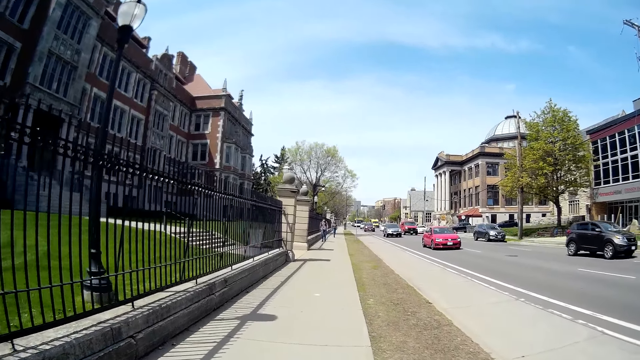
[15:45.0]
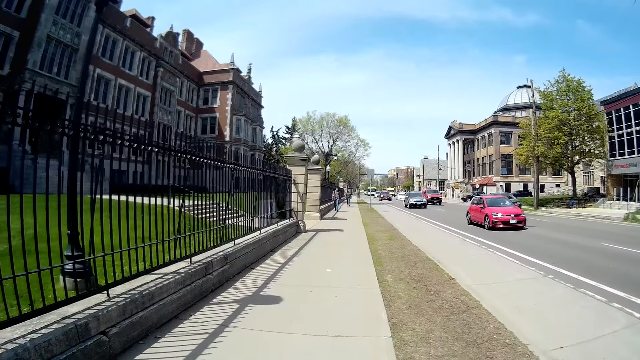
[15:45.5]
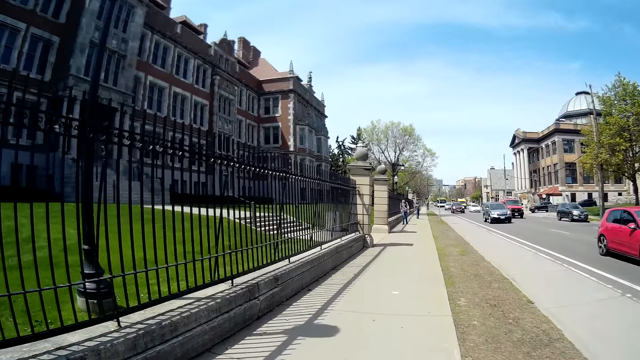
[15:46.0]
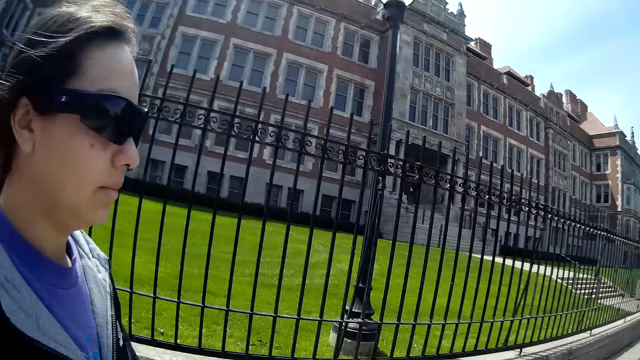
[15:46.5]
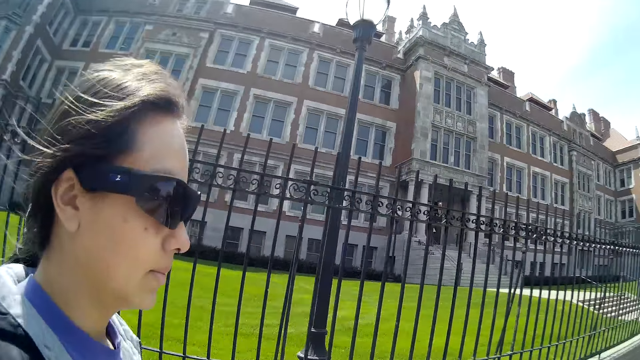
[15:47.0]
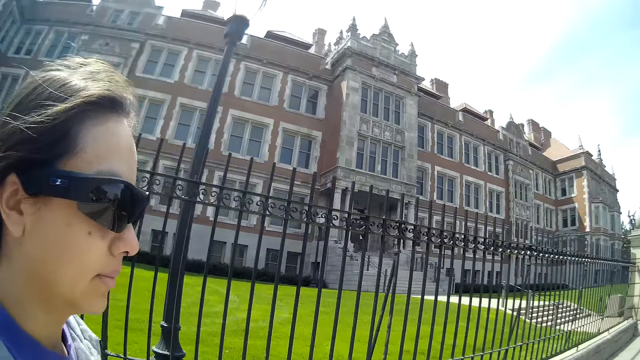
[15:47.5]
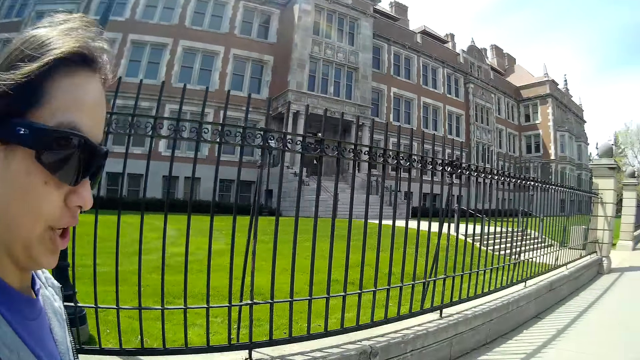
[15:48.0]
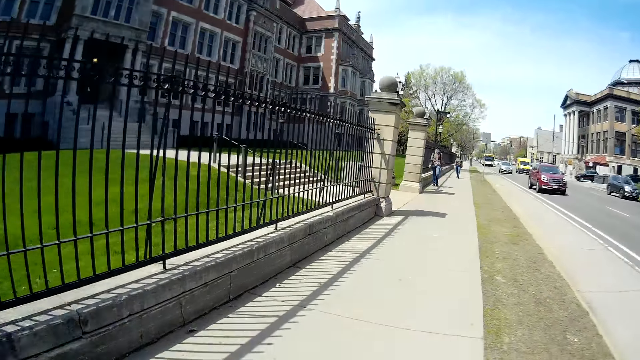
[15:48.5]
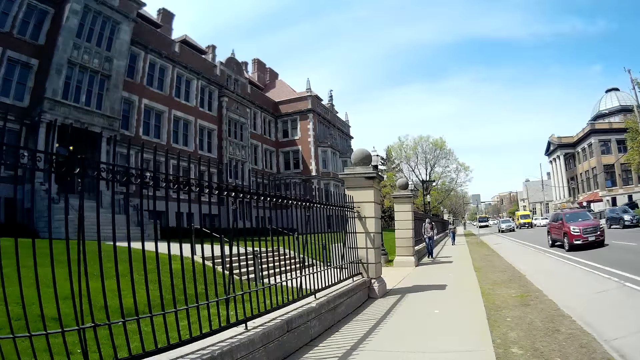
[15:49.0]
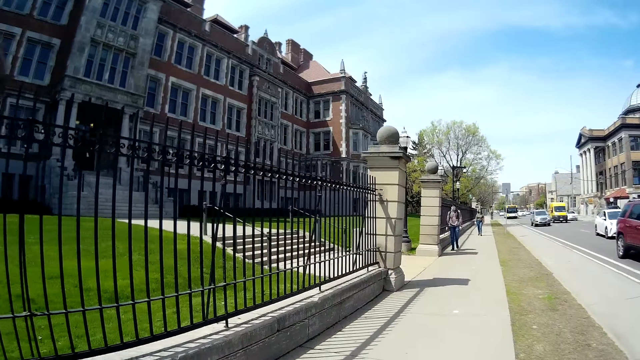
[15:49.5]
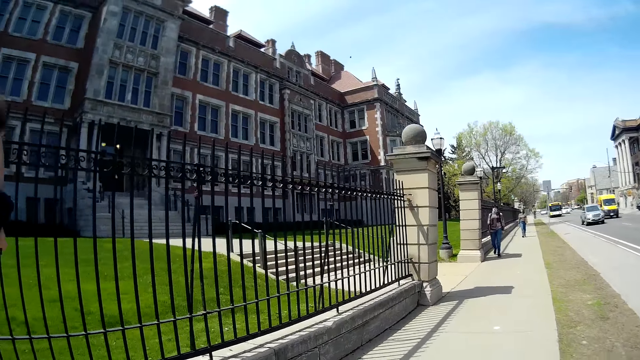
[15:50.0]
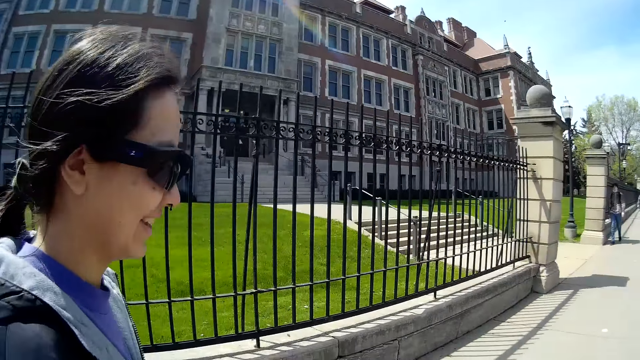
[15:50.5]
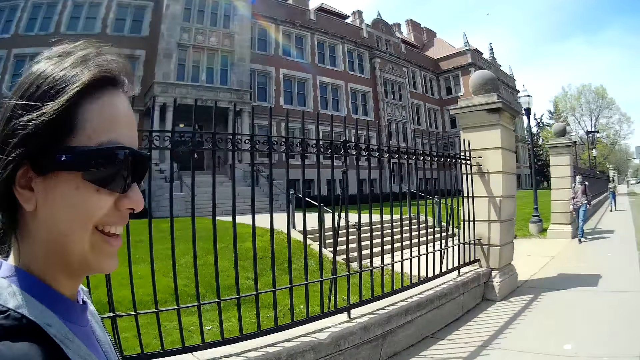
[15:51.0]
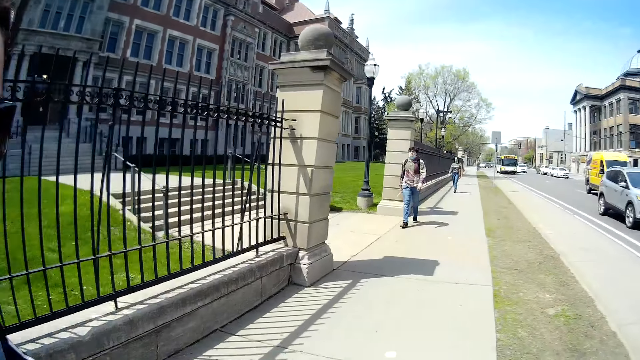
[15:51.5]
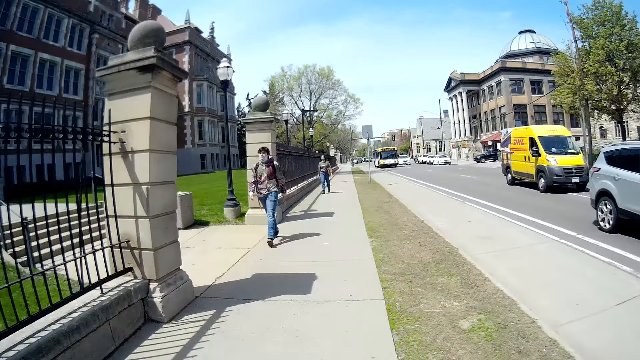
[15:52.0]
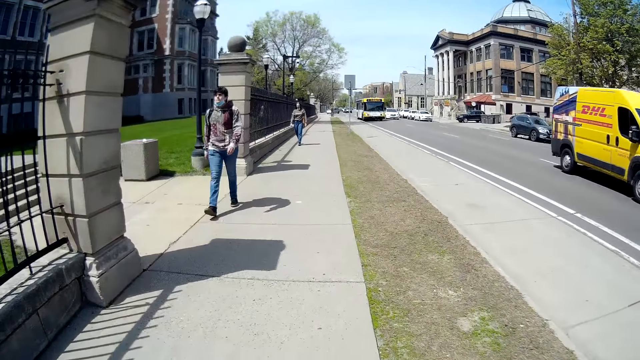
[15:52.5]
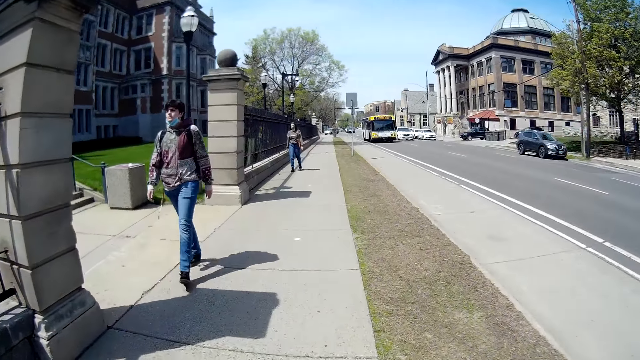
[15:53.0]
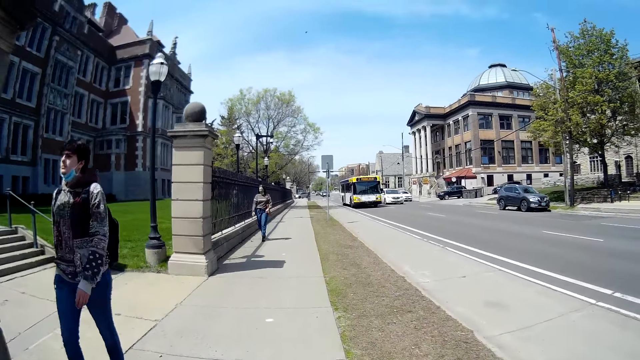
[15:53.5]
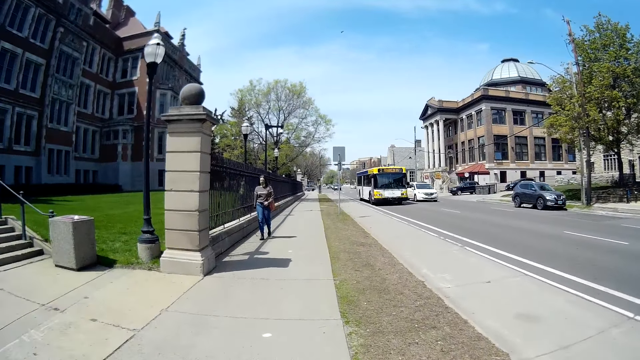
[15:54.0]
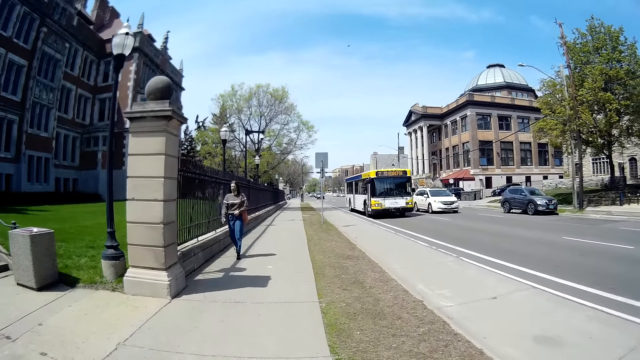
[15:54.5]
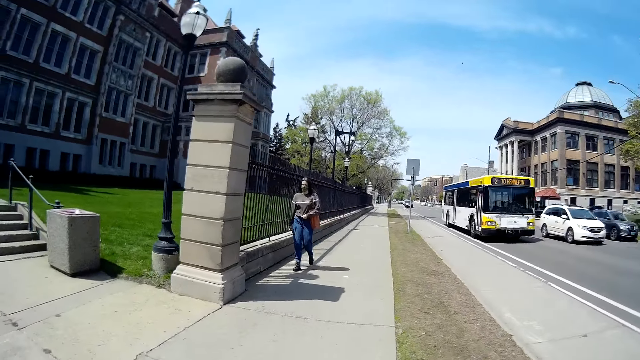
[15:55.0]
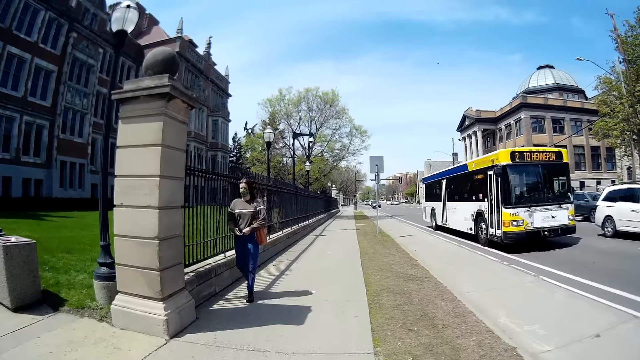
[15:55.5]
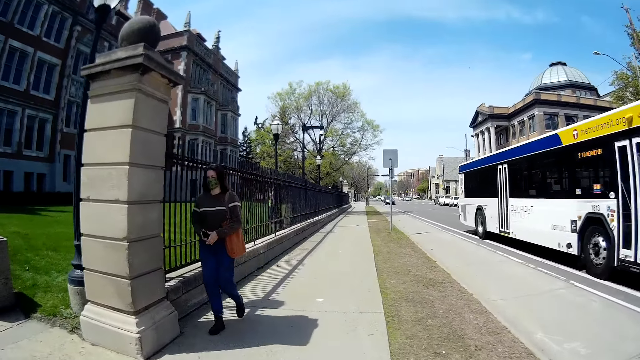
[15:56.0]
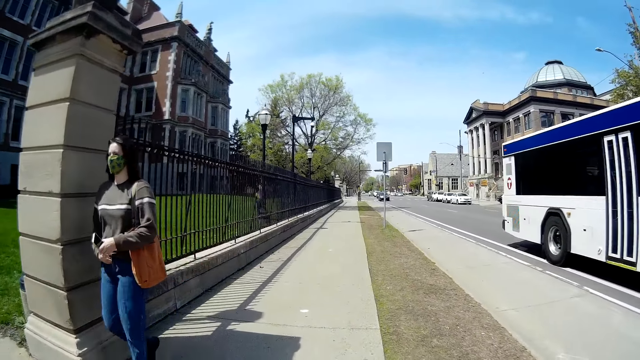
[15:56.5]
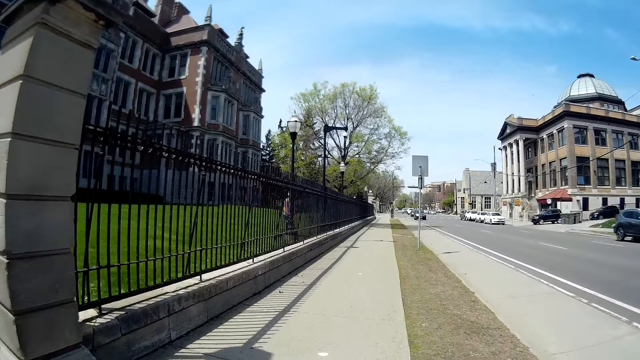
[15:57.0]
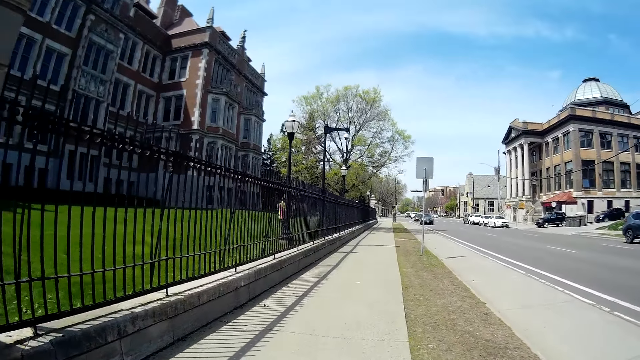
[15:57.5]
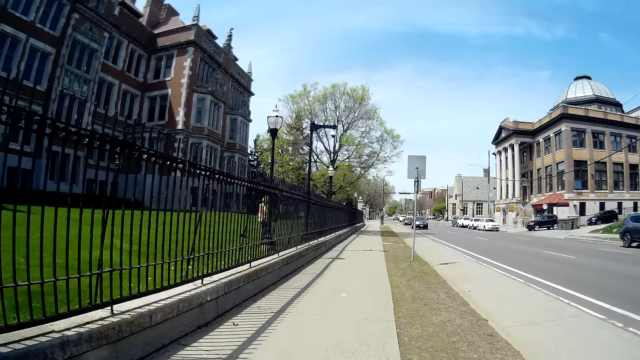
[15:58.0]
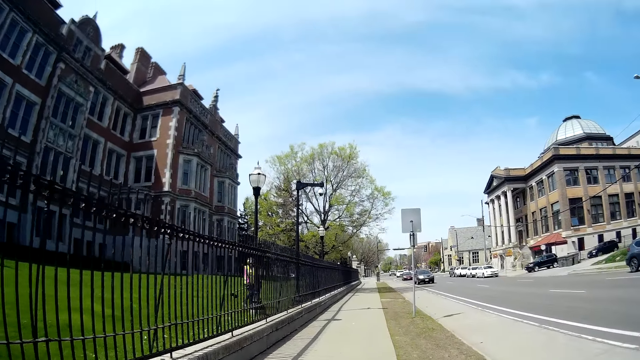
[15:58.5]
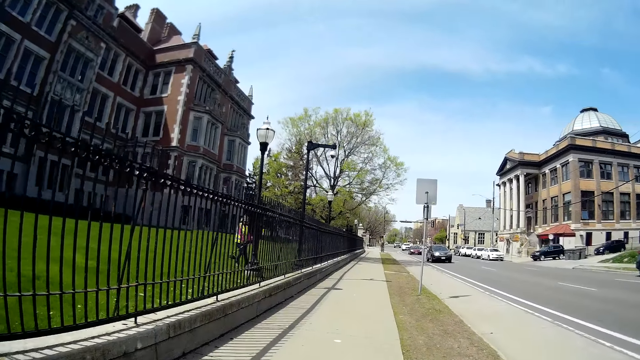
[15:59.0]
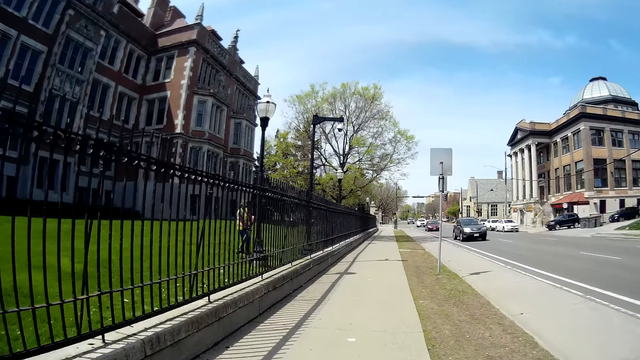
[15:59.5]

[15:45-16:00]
The camera wearer looks at a woman. The woman walks on the pathway. The camera wearer talks to the woman. The woman walks on the pathway. The camera wearer walks on the pathway. A man walks past the camera wearer. Another woman walks past the camera wearer.

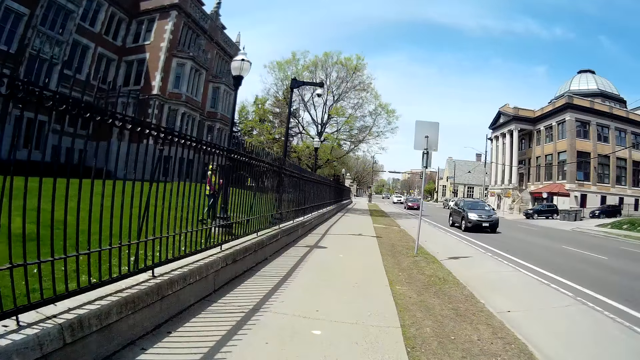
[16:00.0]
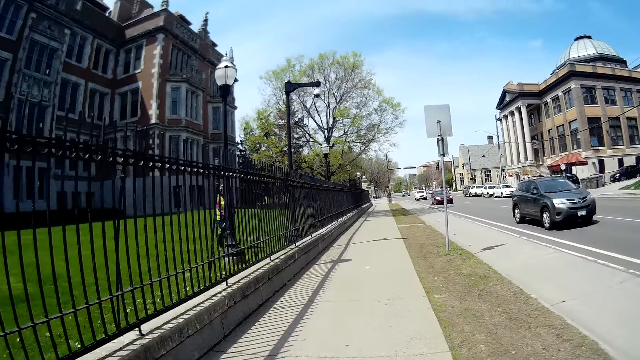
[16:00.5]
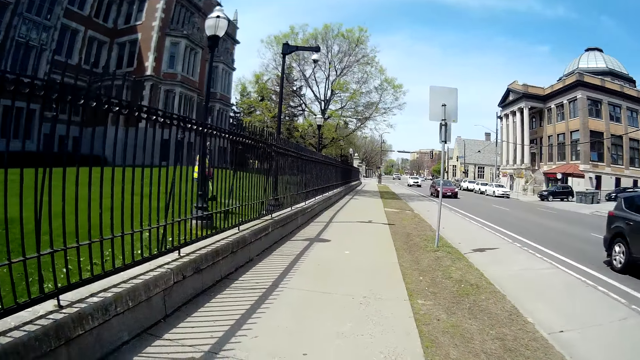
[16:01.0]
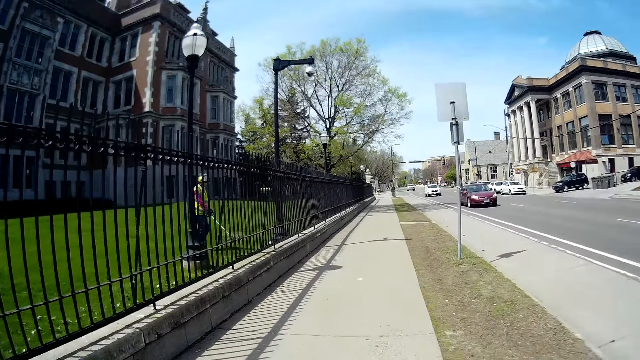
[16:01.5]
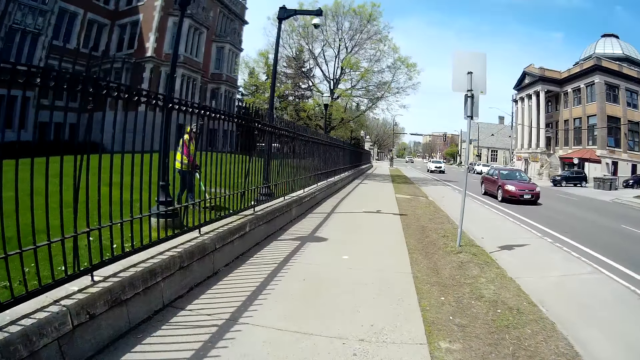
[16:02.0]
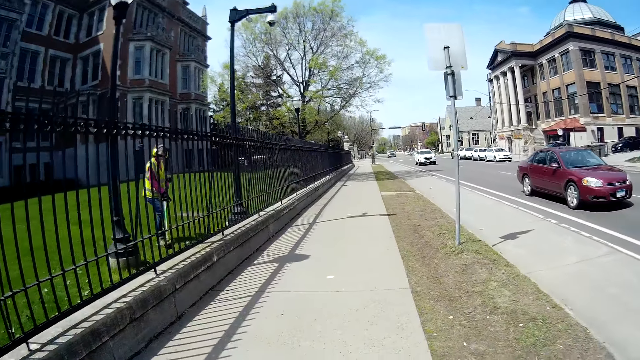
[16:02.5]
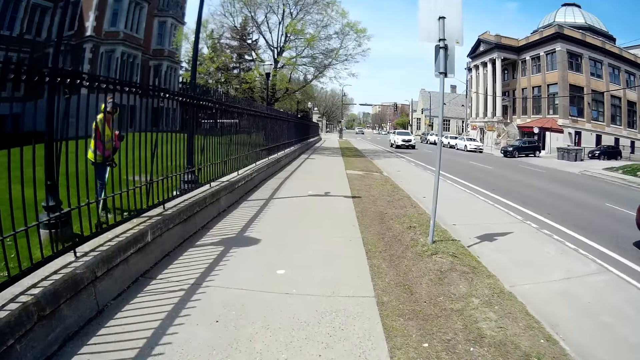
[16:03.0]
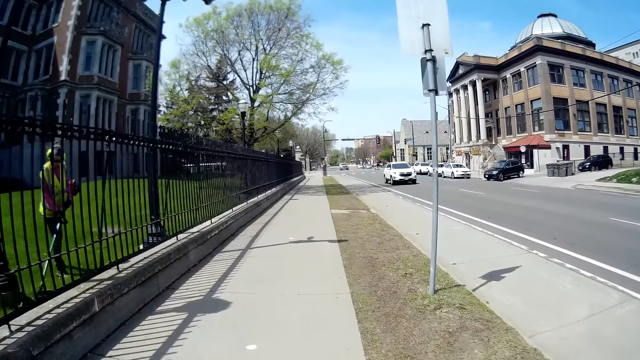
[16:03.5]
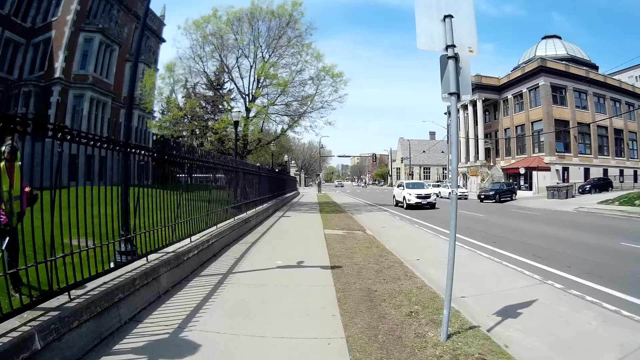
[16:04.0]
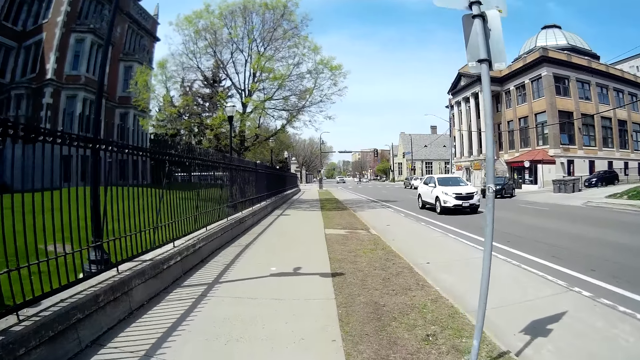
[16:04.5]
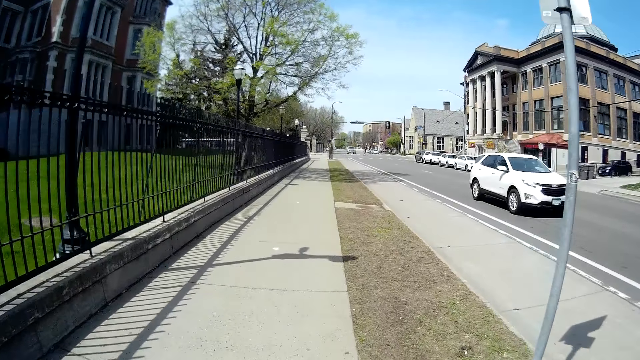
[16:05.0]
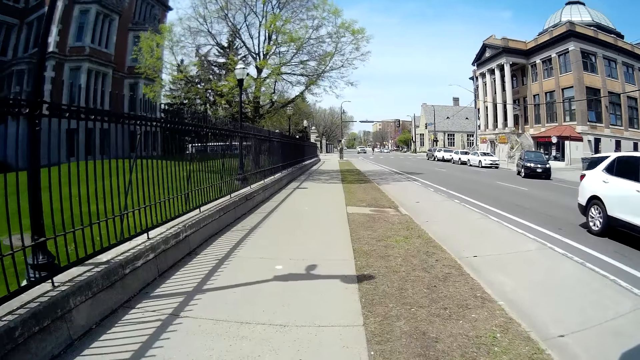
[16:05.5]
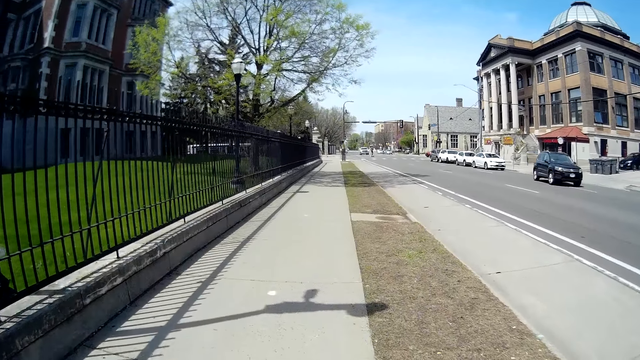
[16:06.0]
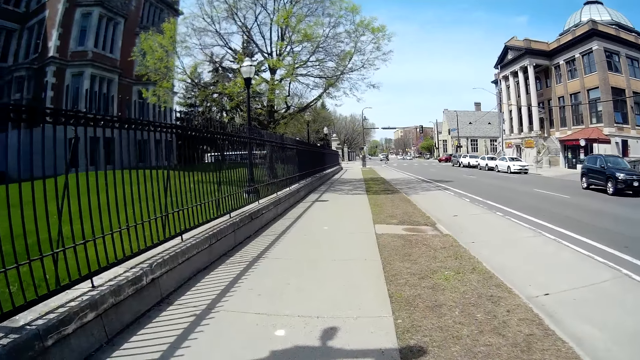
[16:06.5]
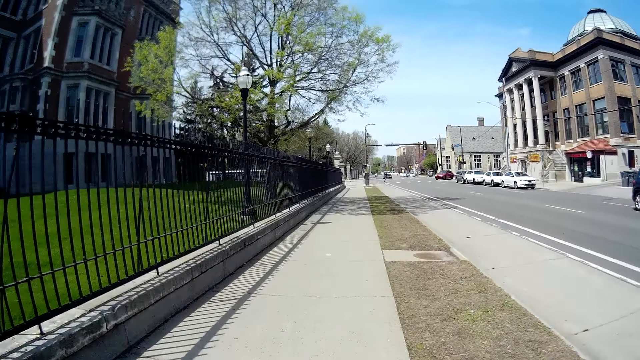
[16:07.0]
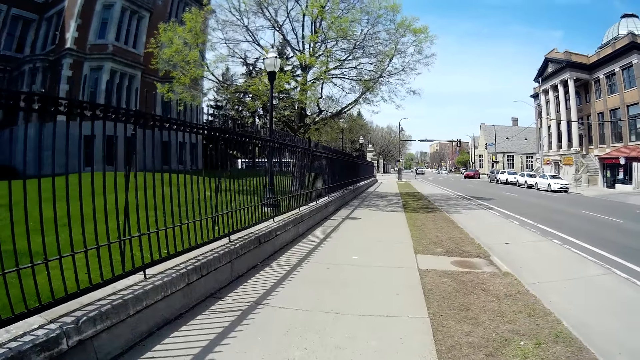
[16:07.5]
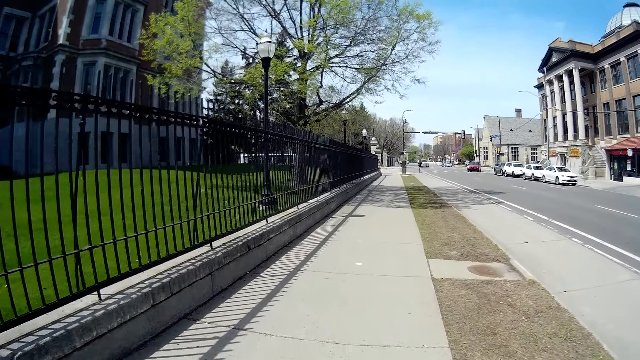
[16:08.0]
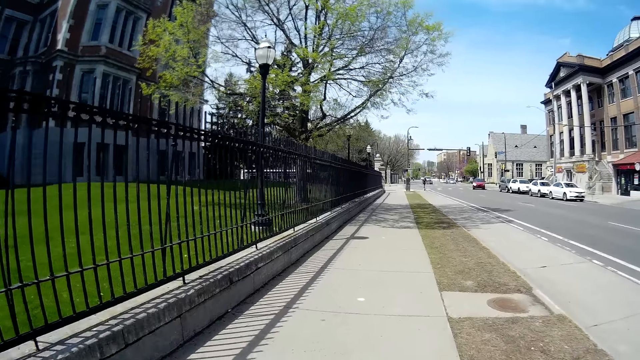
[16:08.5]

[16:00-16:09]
A man mows the grasses with a lawnmower.
